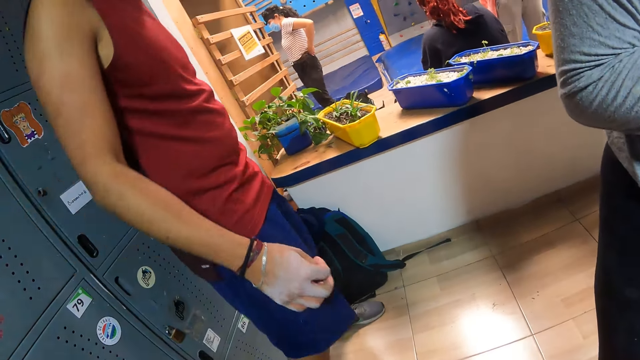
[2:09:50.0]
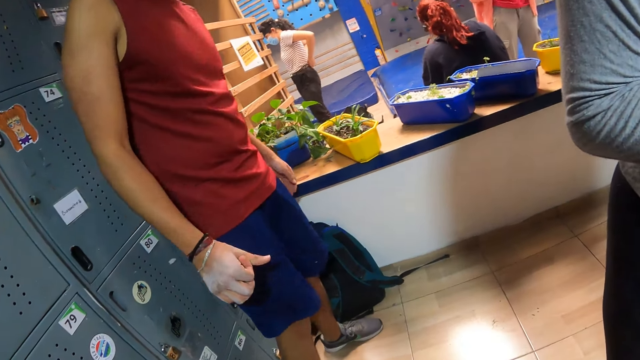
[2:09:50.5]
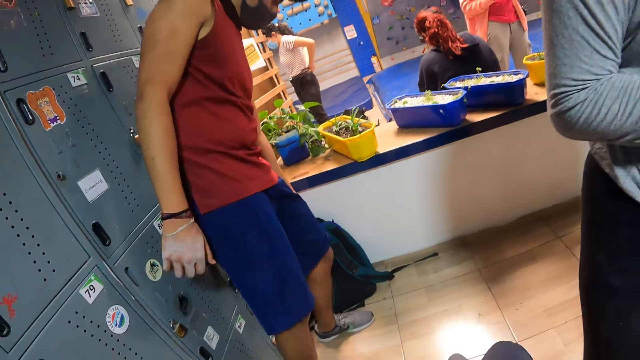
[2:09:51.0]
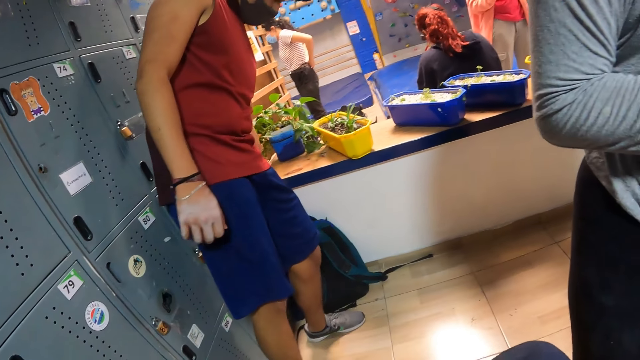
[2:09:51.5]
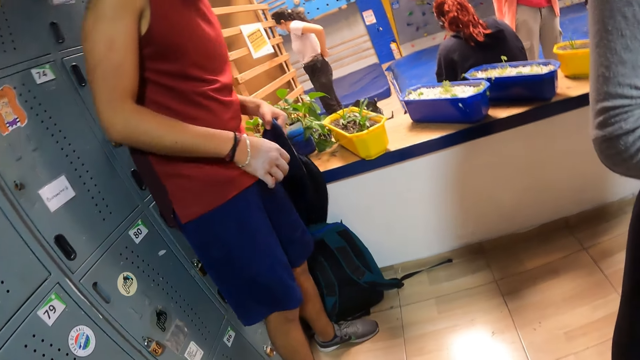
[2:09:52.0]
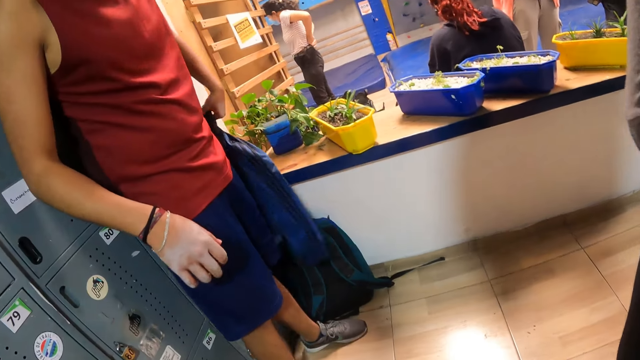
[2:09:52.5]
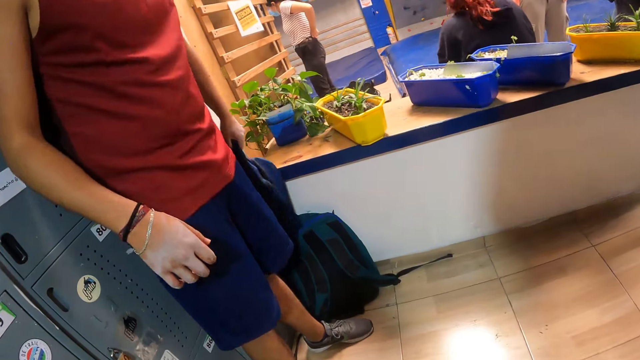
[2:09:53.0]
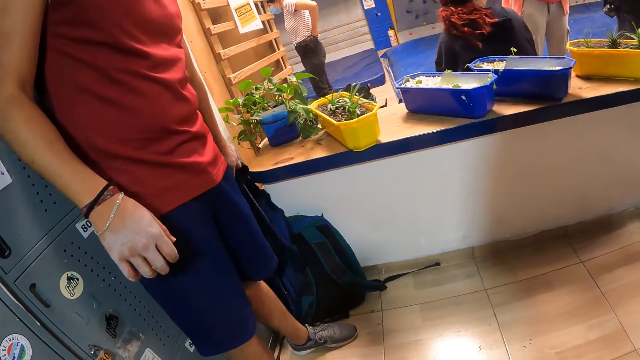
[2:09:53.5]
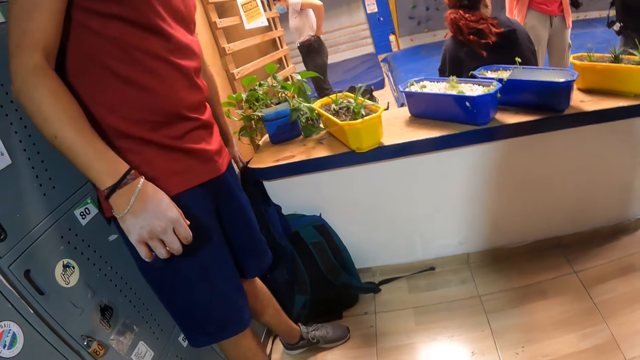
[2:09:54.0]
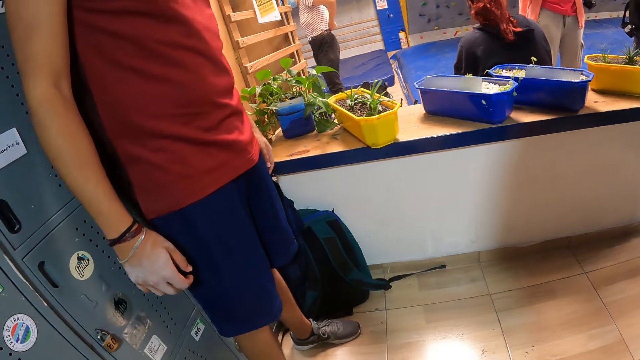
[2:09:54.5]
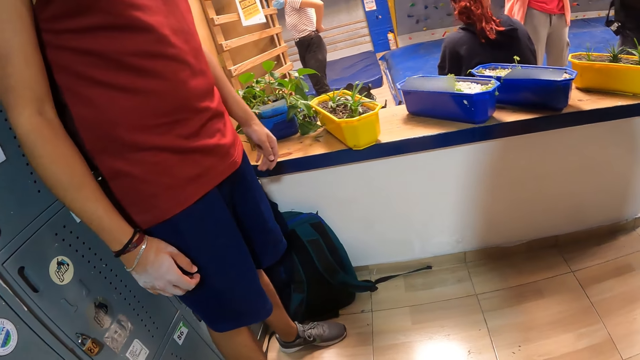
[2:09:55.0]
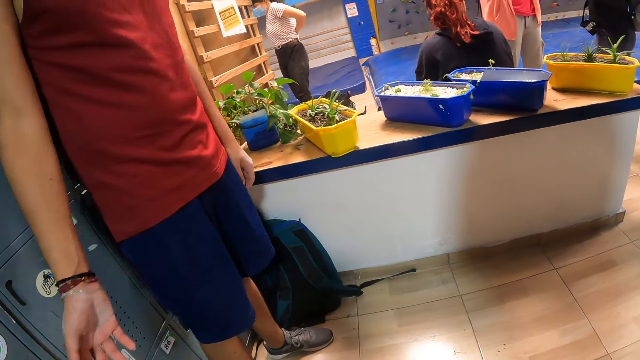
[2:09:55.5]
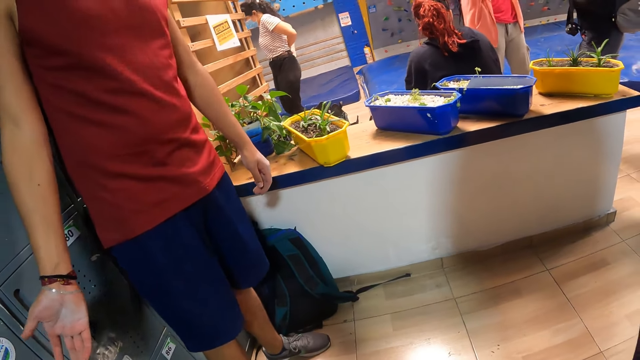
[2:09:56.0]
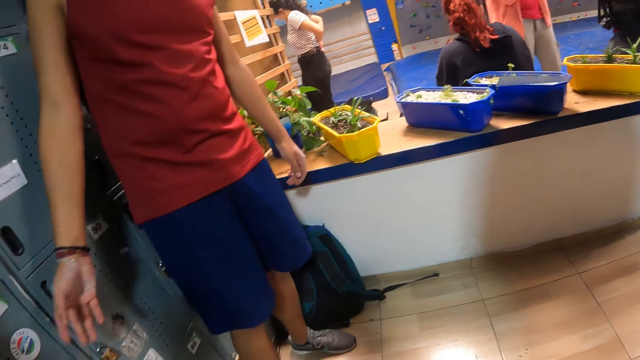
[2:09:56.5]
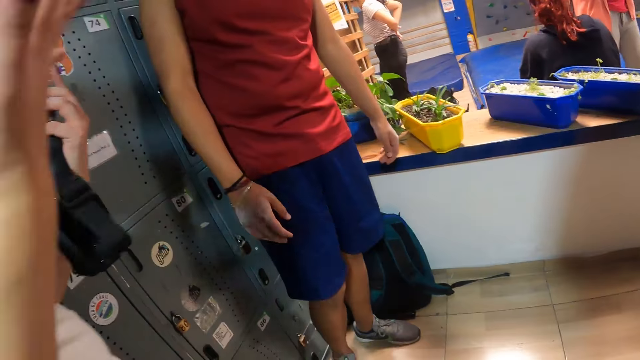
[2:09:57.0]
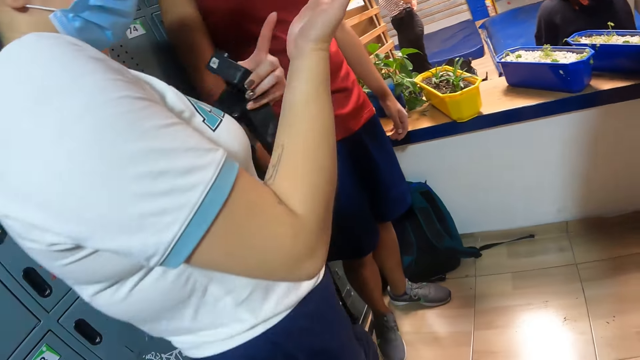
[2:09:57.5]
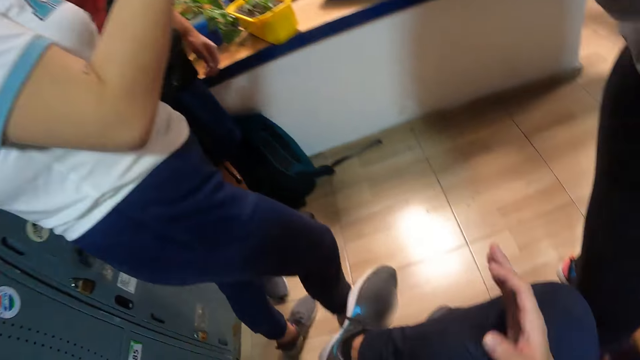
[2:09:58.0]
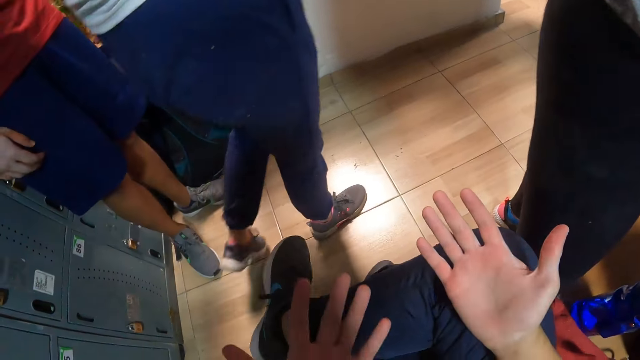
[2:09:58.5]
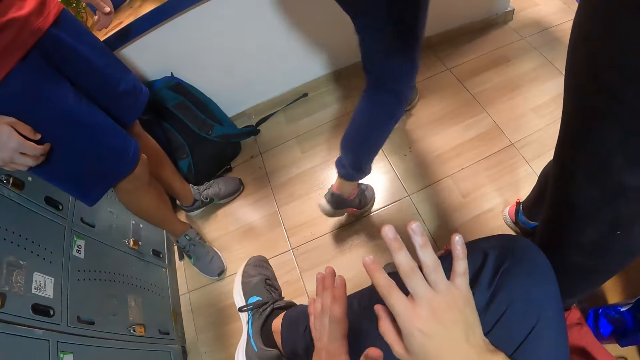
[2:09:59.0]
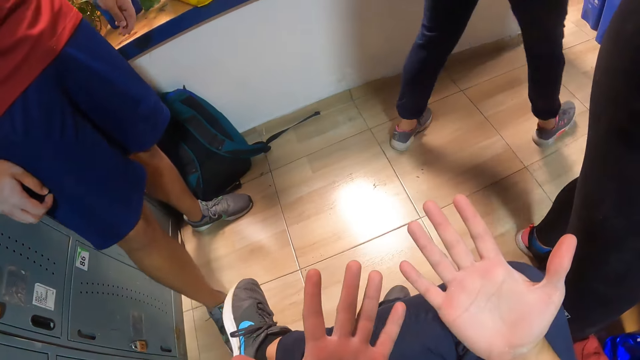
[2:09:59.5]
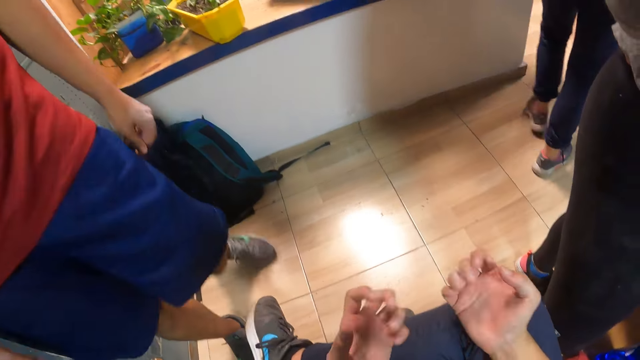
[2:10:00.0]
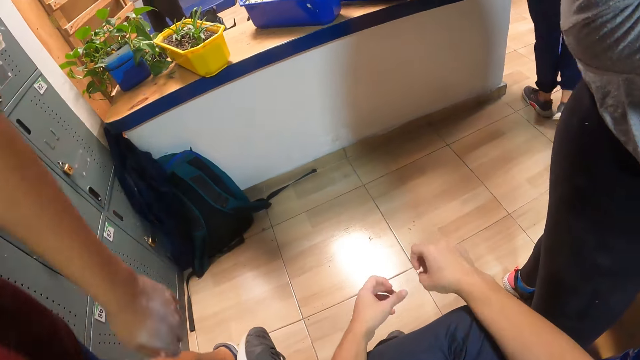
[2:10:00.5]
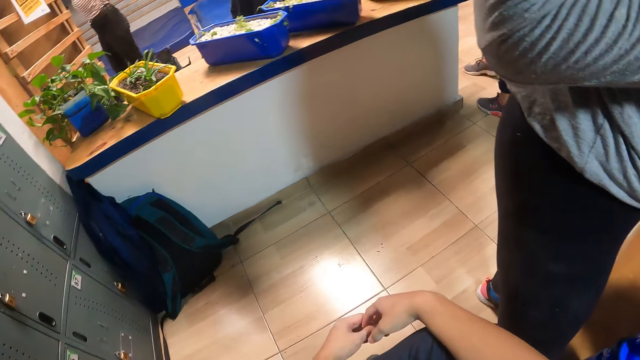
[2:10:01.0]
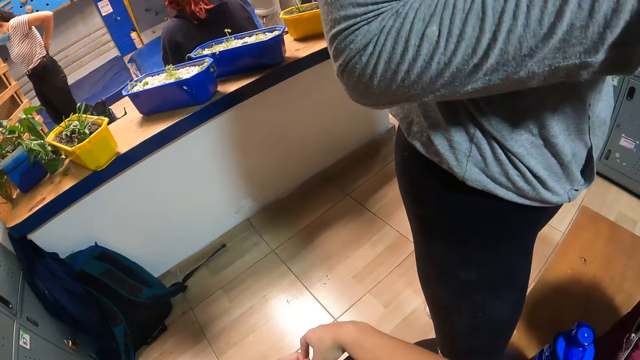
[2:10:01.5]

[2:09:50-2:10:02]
The man picks up a jacket on a bag with his left hand. He drops the jacket on the bag with his left hand. The camera wearer looks at the hands.

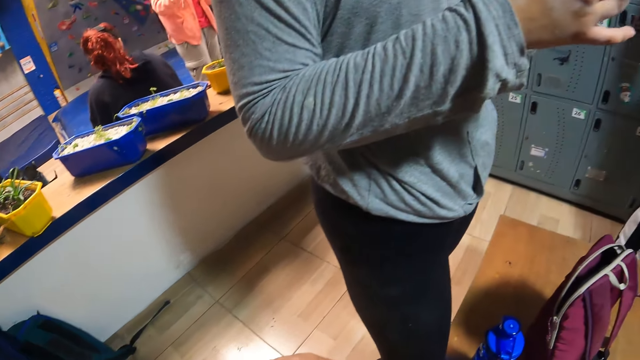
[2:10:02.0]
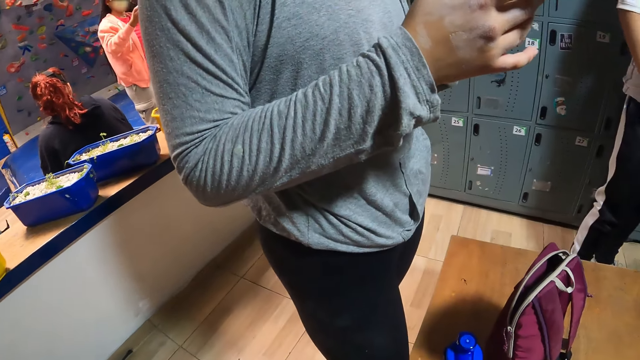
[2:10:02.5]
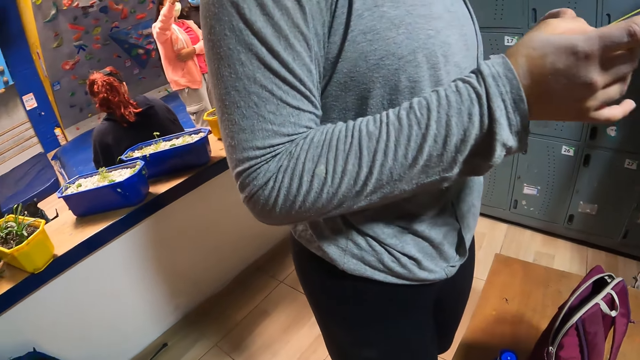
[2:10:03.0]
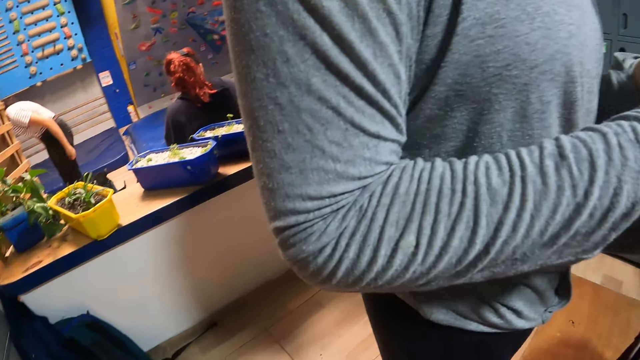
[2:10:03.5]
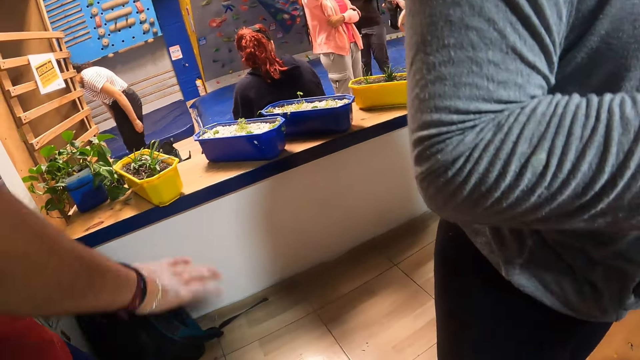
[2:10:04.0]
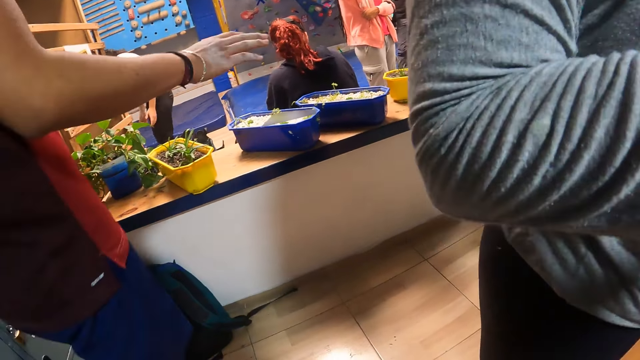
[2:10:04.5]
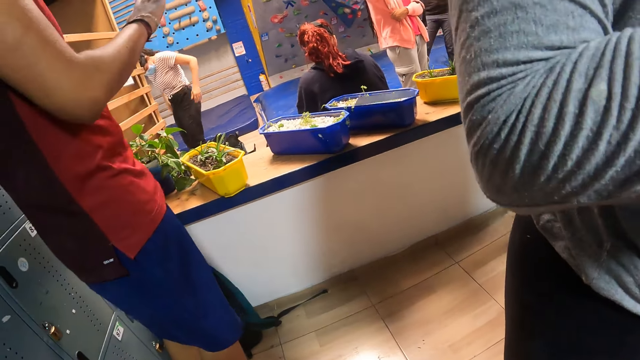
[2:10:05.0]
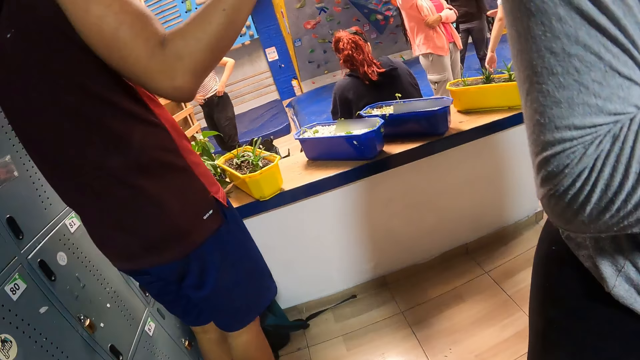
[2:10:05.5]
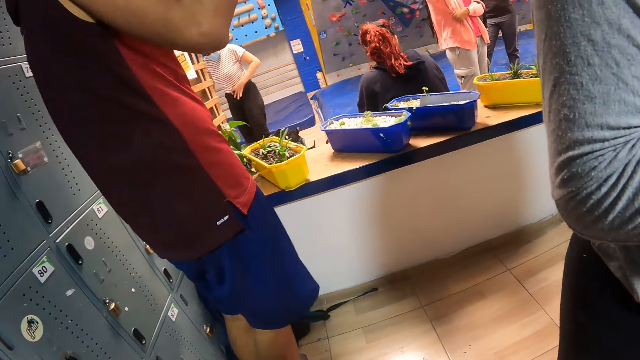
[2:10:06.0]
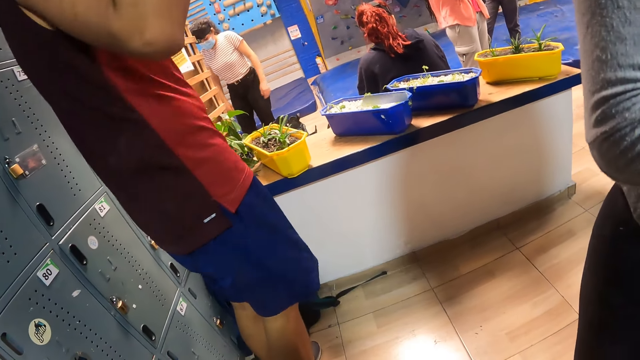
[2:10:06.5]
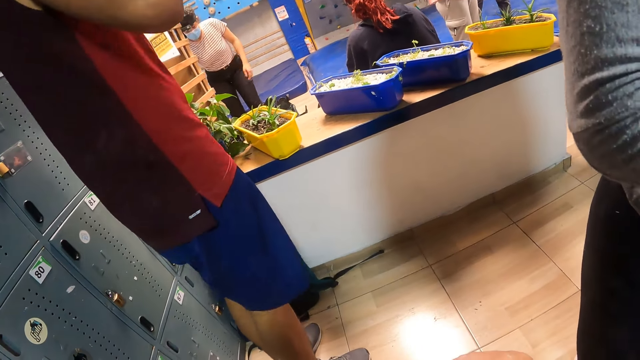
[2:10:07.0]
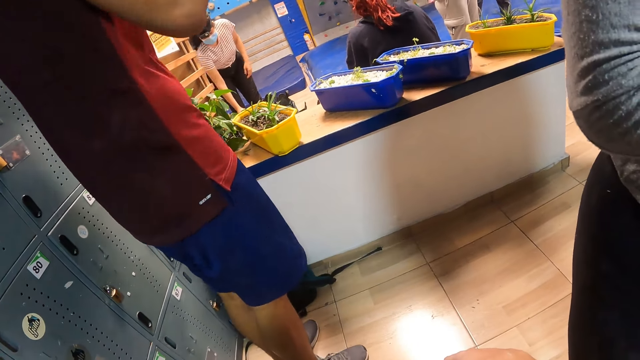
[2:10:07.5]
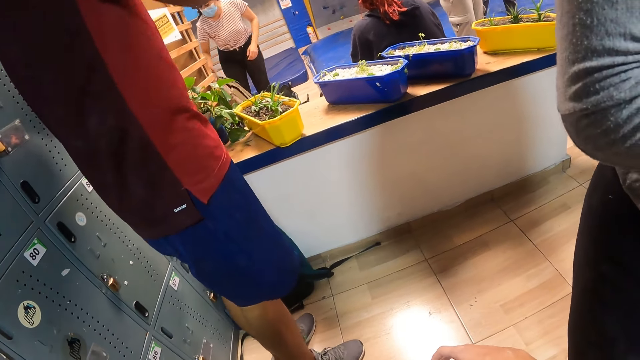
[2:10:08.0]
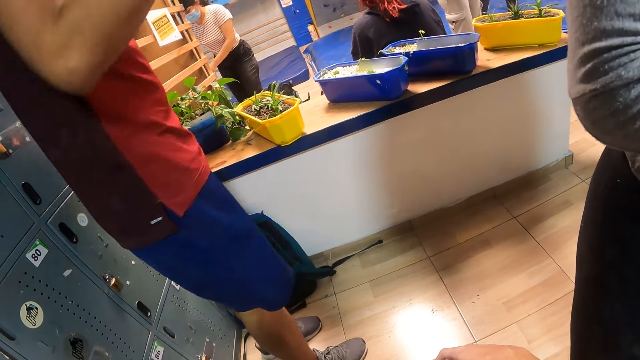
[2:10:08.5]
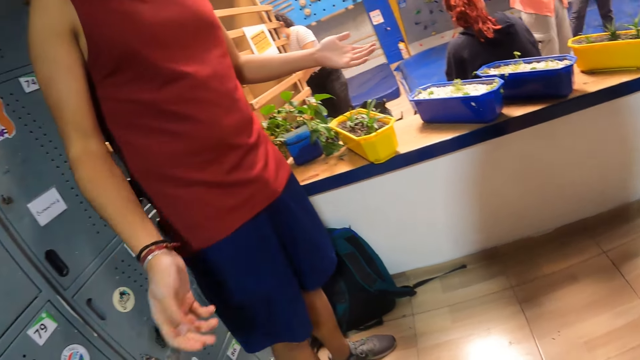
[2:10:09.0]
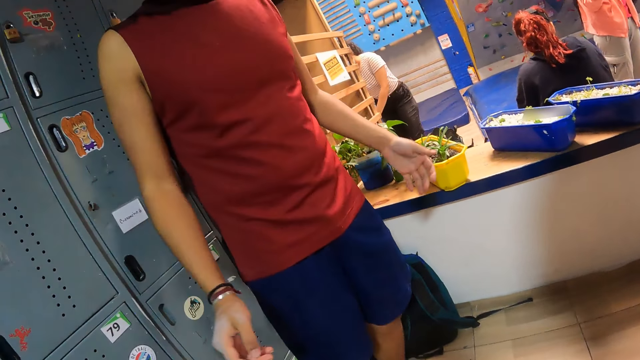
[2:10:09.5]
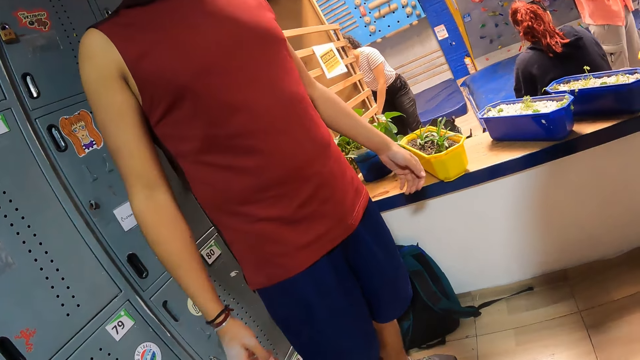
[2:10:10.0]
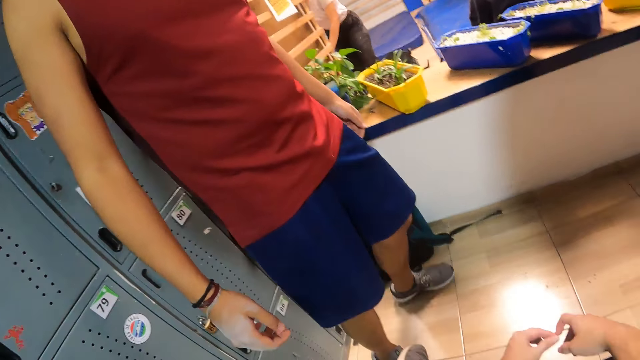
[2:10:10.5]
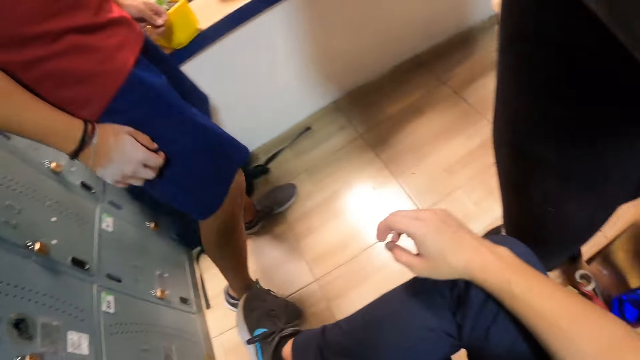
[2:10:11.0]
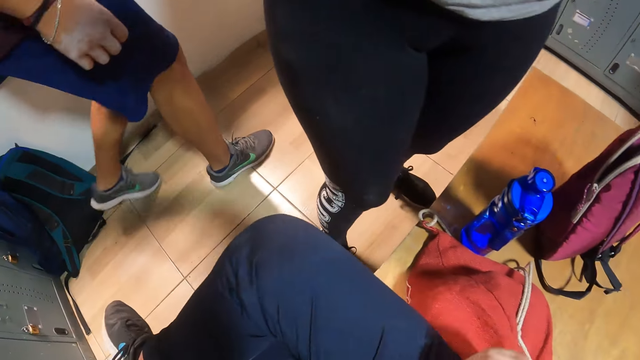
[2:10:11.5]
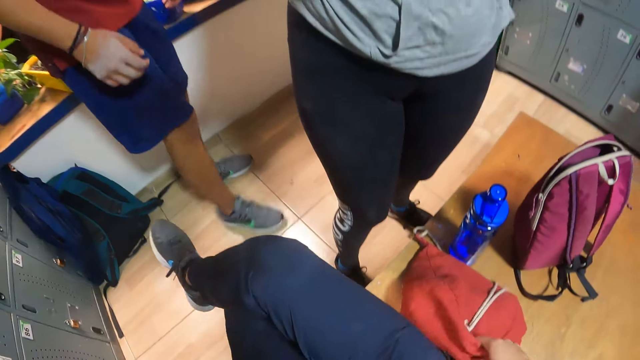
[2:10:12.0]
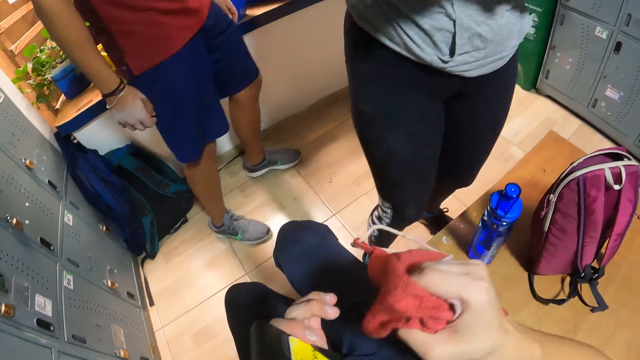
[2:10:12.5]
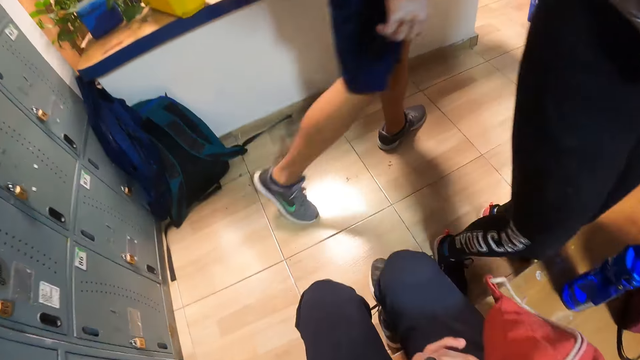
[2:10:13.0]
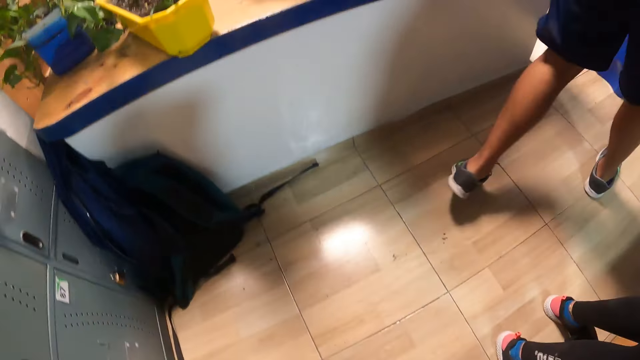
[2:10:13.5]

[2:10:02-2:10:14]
A woman presses a phone and moves her body. The man moves his body. The girl picks up a bag on the floor with her right hand. The camera wearer picks up the bag on the wooden platform with his right hand.
